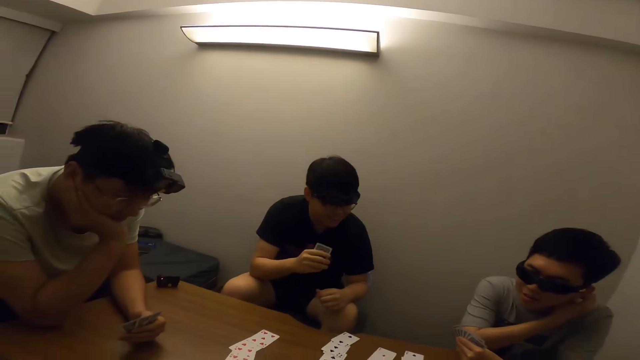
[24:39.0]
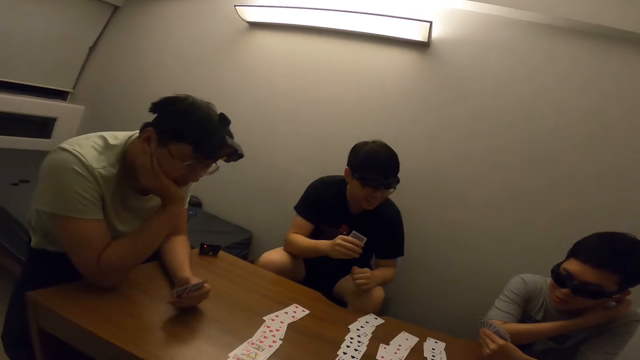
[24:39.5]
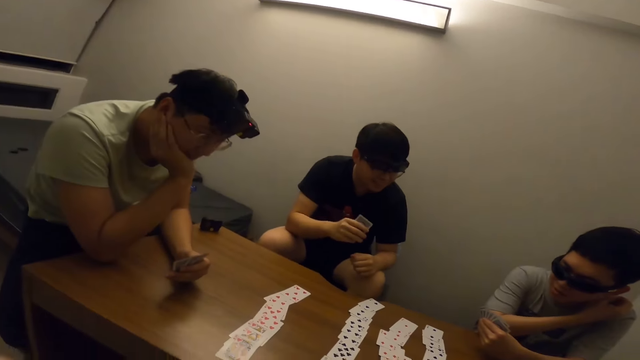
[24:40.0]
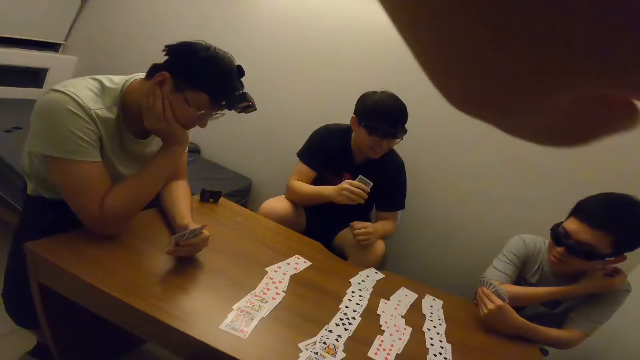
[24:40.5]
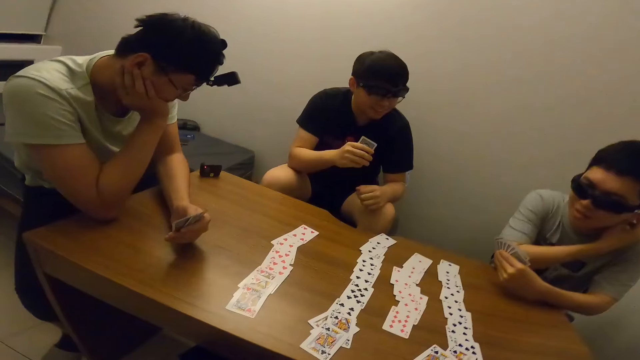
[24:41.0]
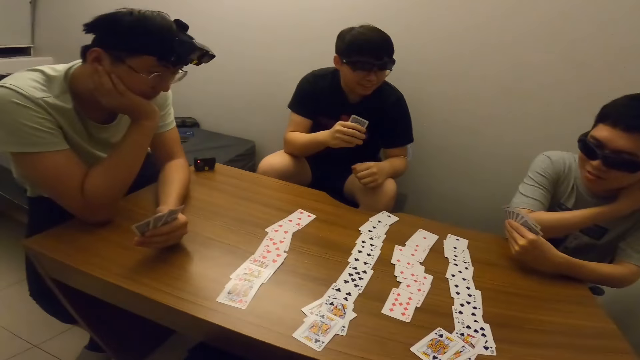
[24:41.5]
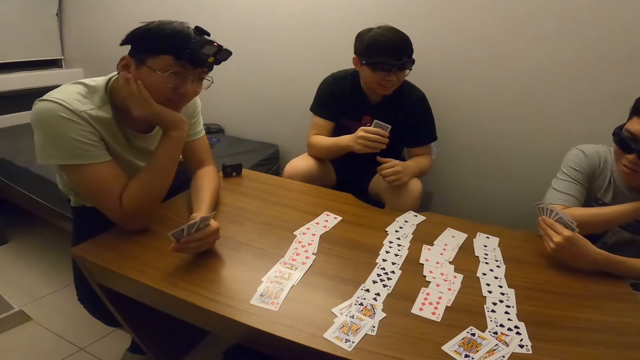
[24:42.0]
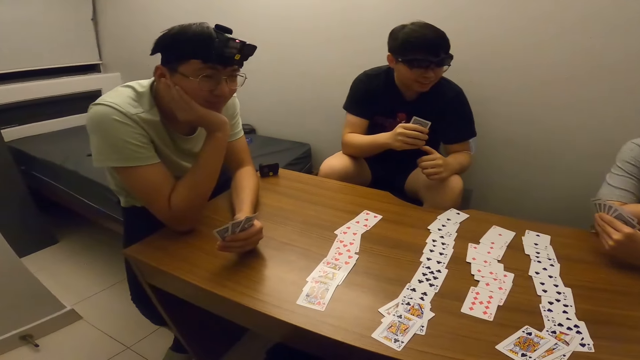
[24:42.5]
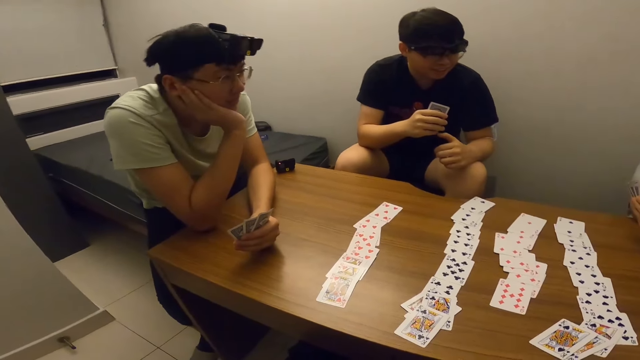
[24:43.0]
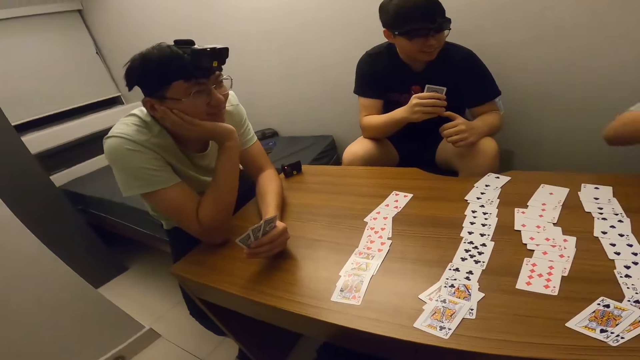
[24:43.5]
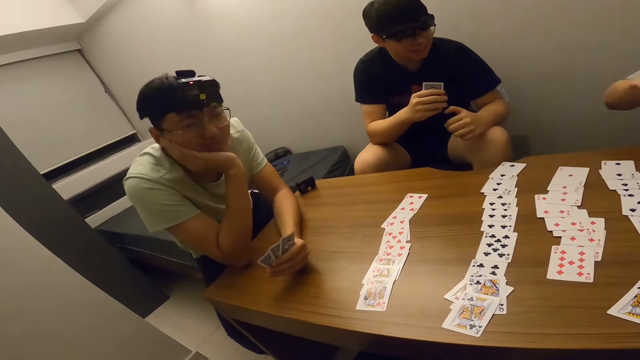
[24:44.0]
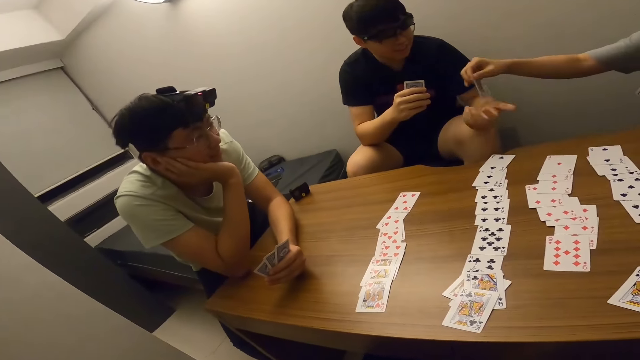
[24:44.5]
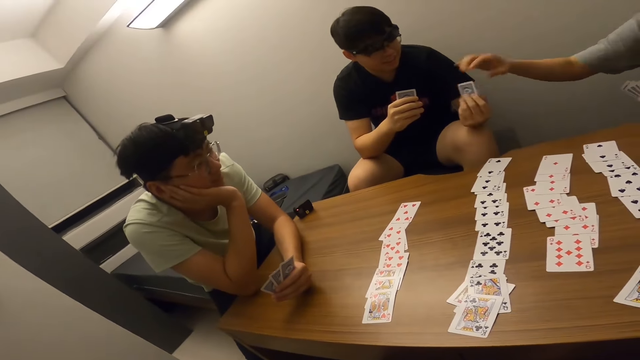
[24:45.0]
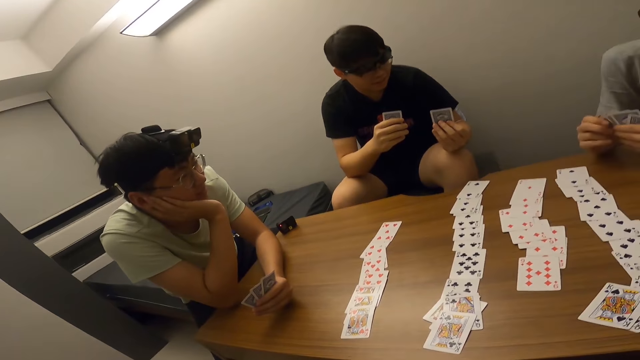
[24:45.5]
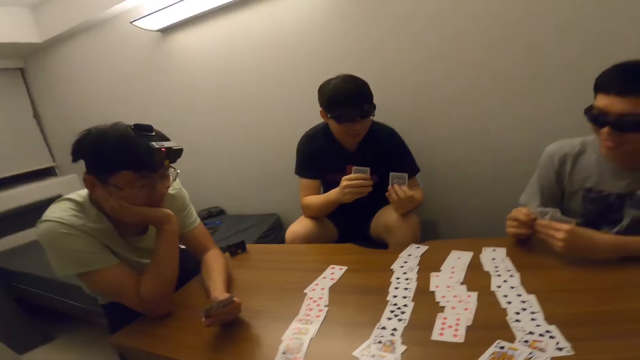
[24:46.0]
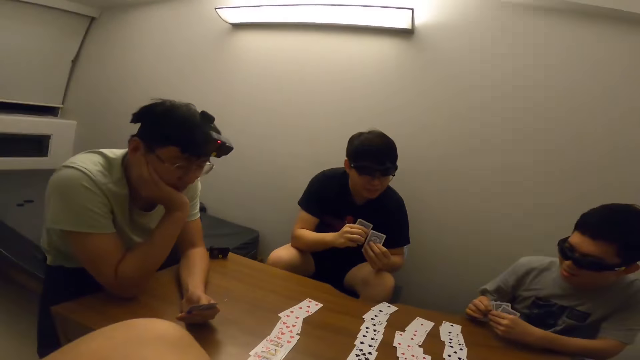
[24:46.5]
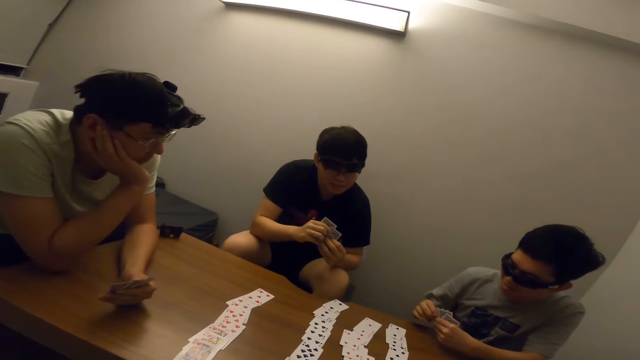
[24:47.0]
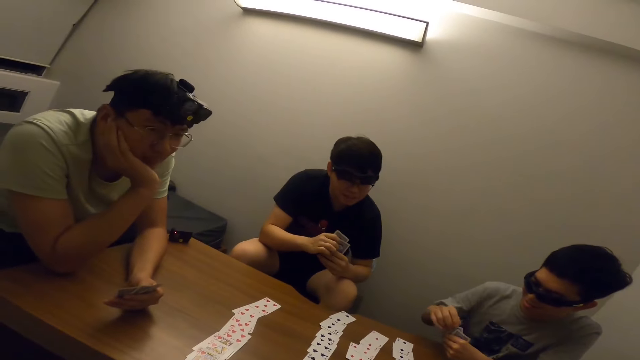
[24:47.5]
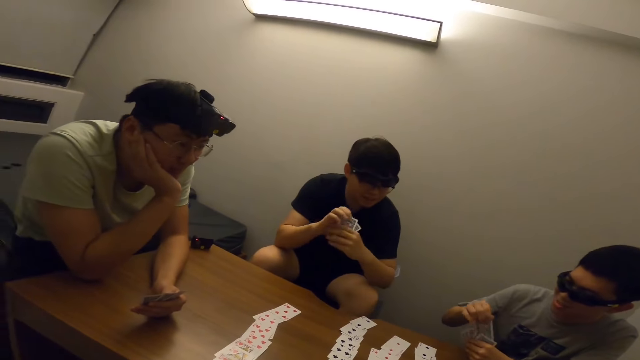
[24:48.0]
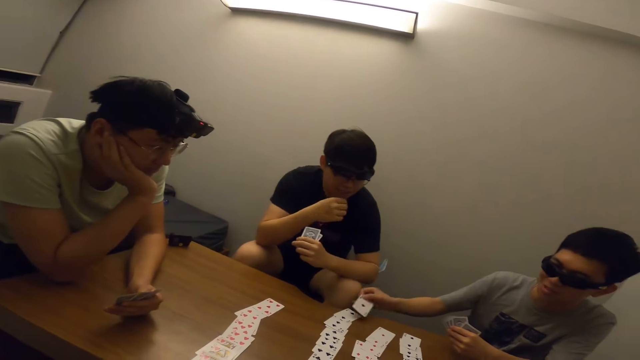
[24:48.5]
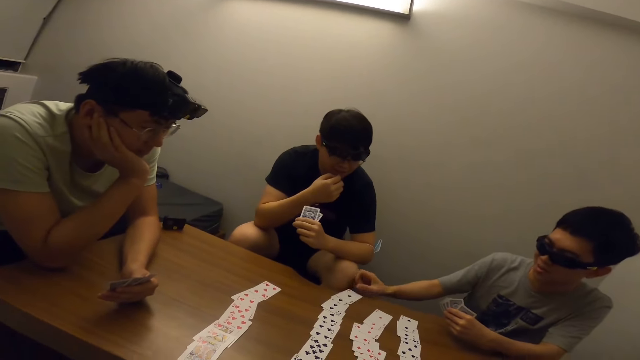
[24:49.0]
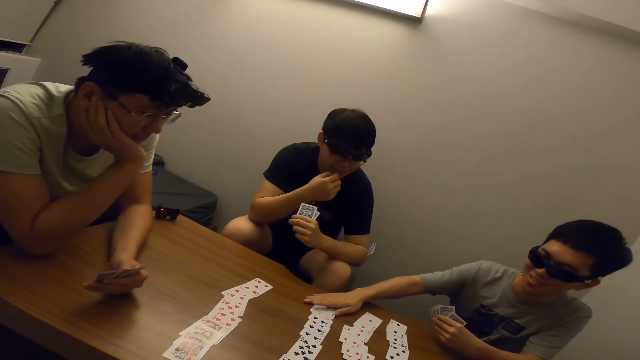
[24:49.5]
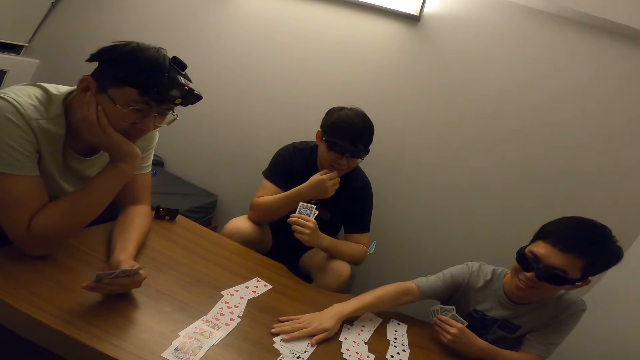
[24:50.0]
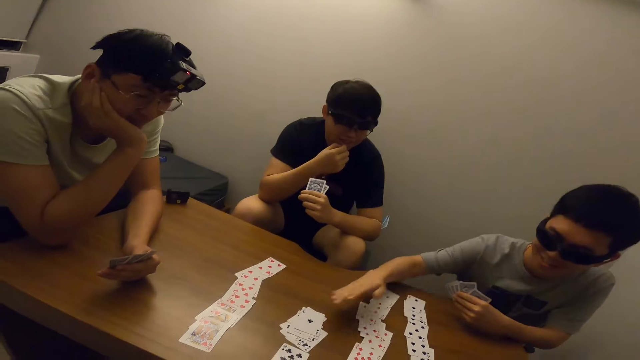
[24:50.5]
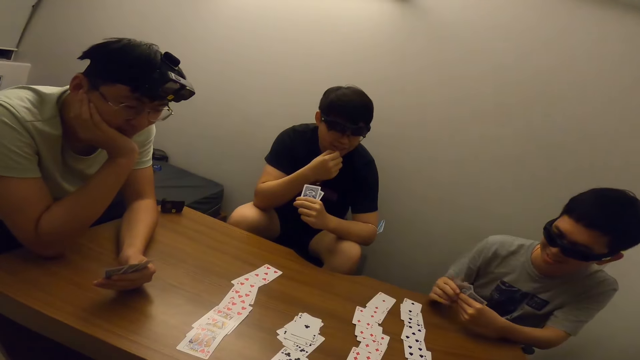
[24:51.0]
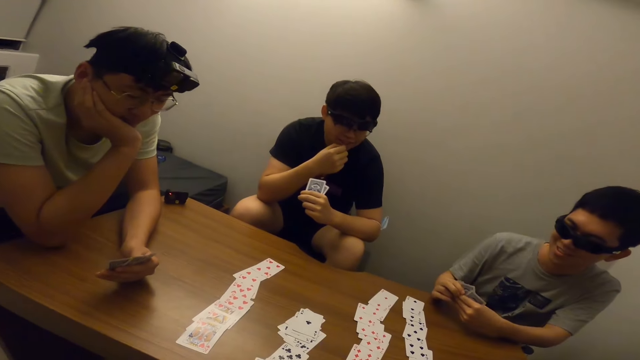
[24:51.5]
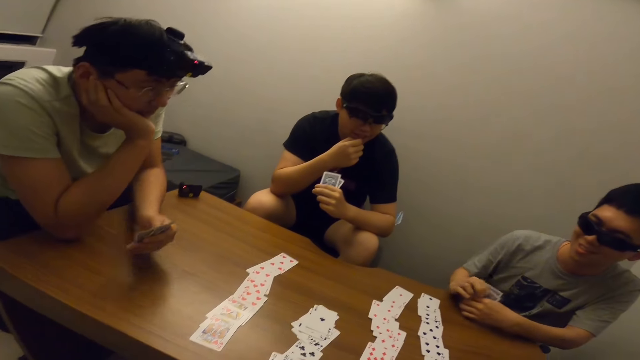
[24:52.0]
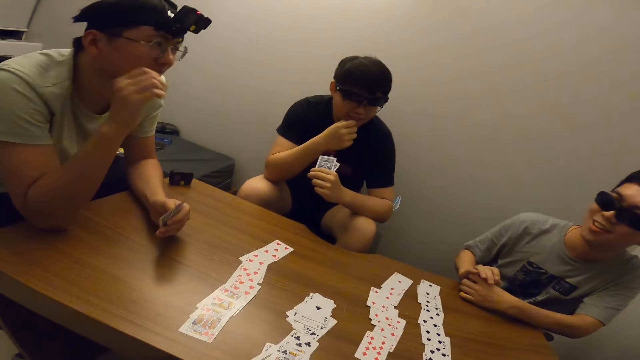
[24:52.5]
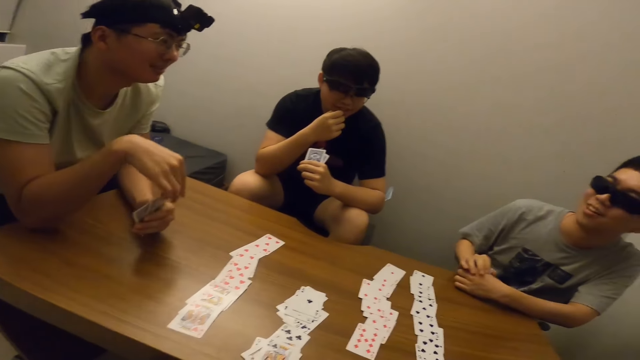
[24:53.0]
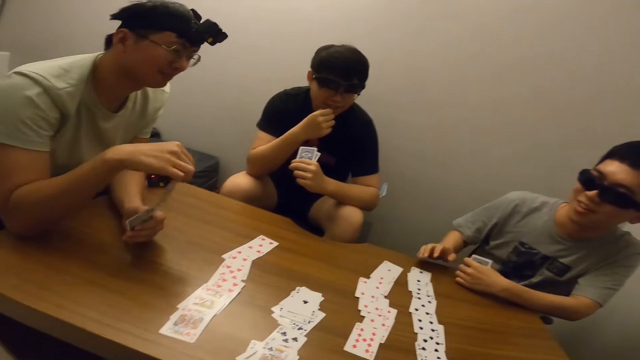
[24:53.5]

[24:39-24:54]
The camera wearer stares at a man. They stare at the table. They stare at the man. Another man hands a third man a card. The camera wearer stares at the third man. The second man places a card on the table and adjusts the card. The camera wearer stares at the third man.

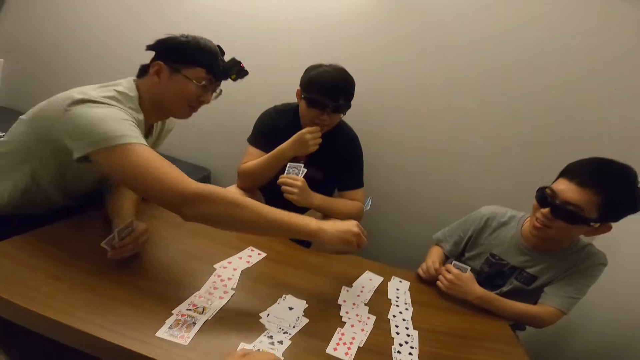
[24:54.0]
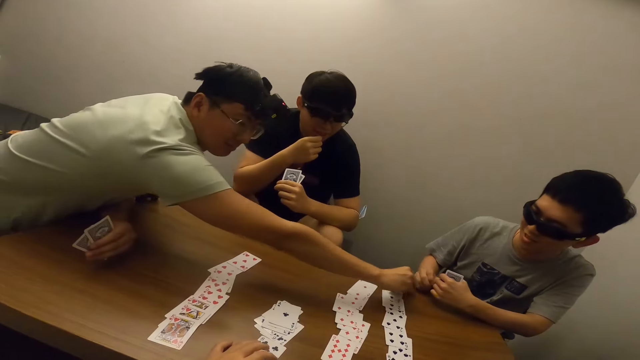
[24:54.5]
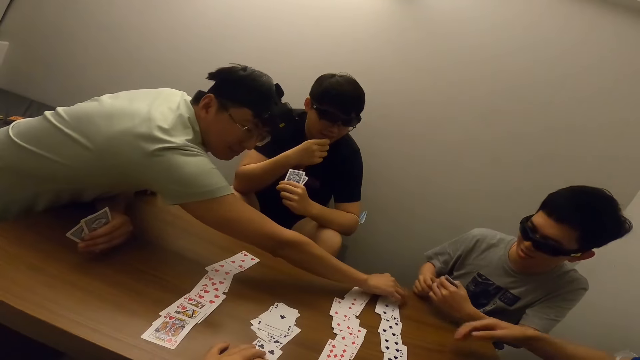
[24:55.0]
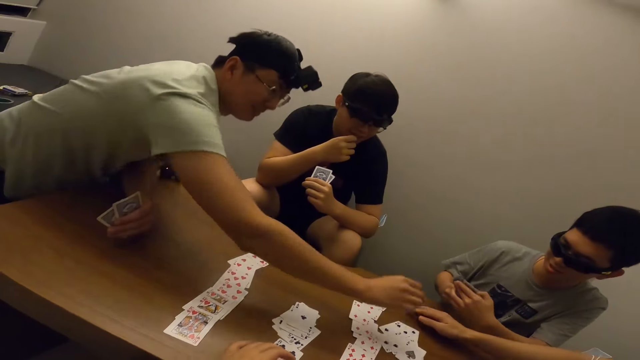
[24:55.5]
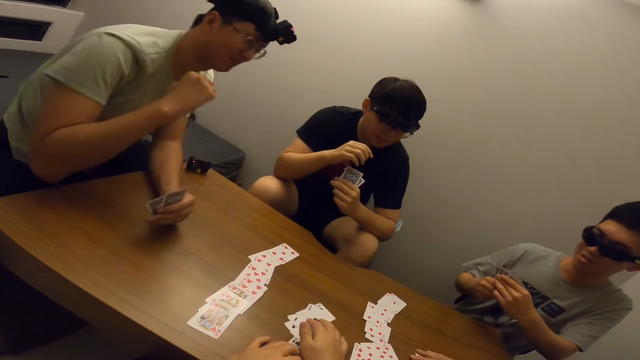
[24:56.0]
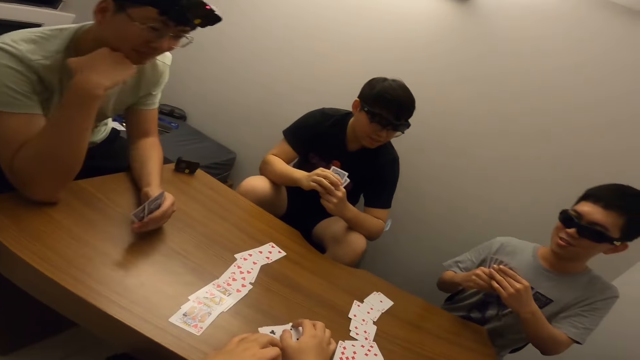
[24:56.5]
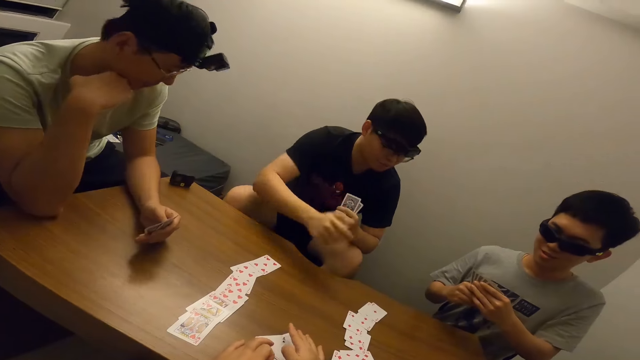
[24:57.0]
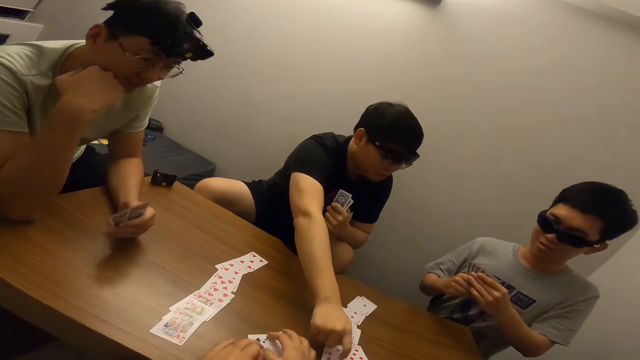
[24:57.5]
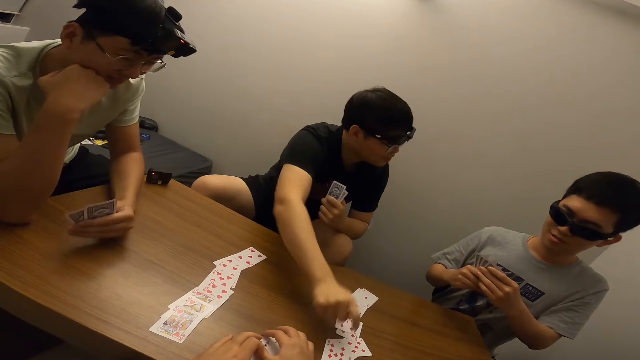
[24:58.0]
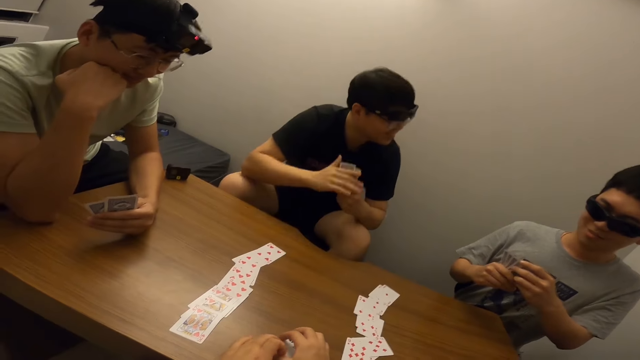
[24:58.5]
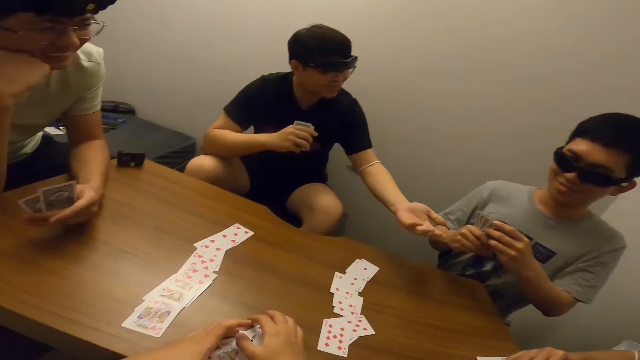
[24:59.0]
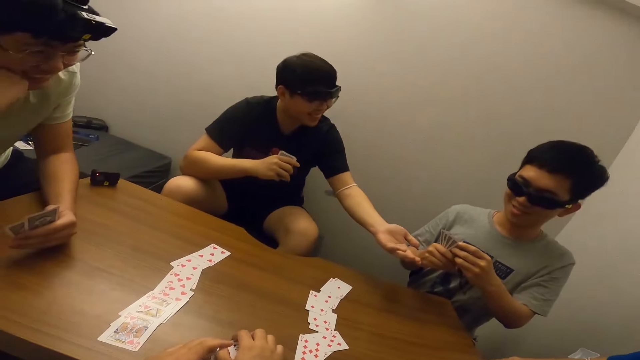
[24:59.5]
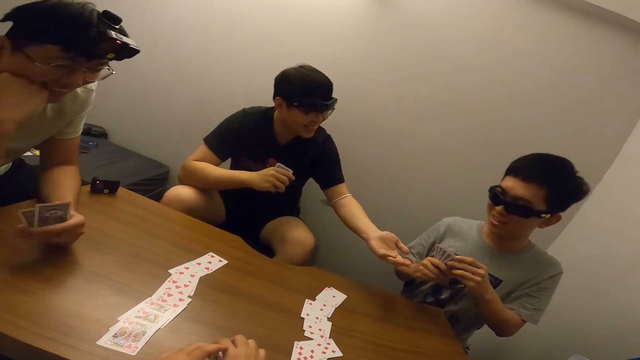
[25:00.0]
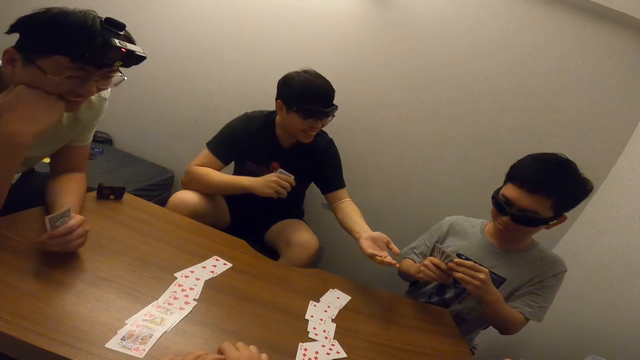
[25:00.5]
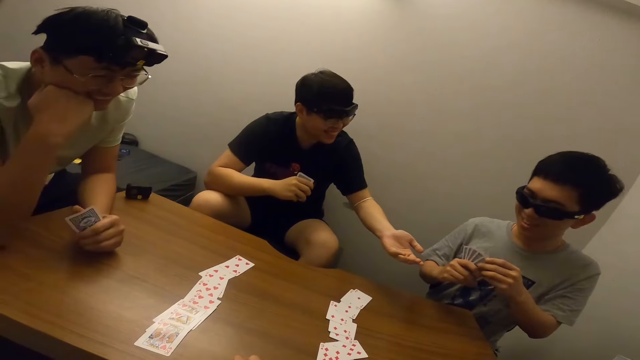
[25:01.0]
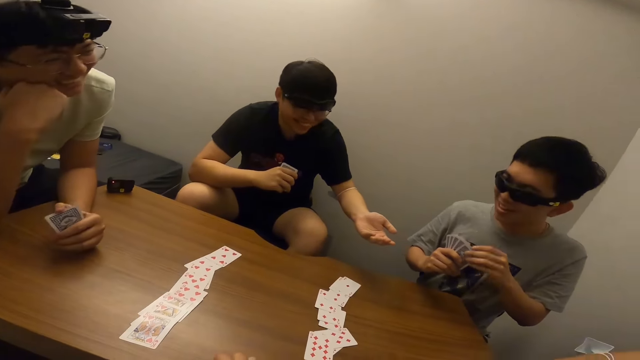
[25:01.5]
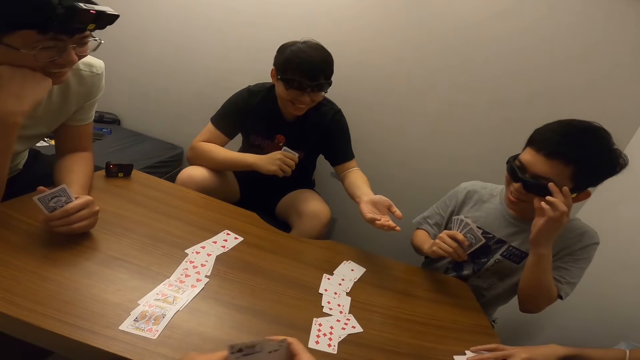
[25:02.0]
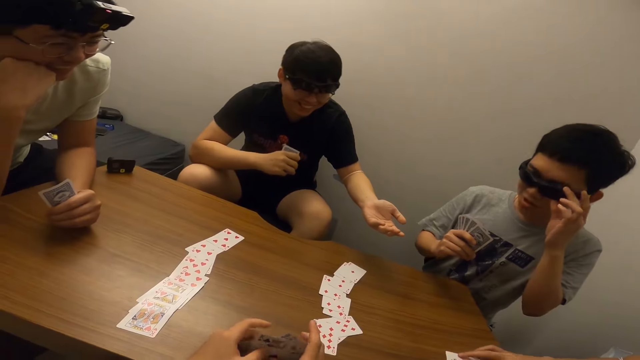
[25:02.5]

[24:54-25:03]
A man picks up a card from the table. Another man adjusts the card. The camera wearer stares at a third man. They carry the card. The third man points at a card on the table. The camera wearer stares at the third man.
